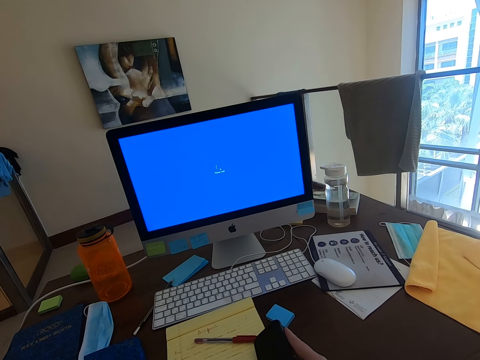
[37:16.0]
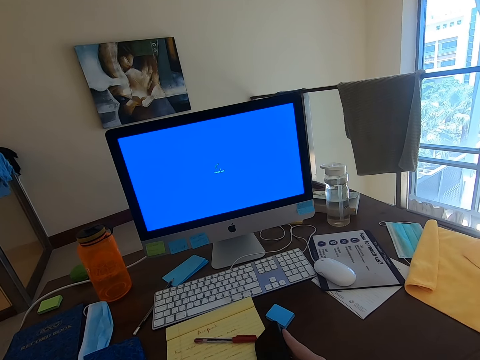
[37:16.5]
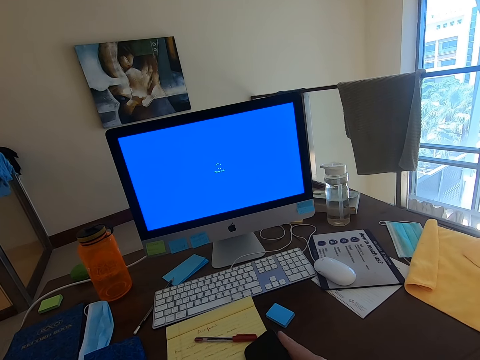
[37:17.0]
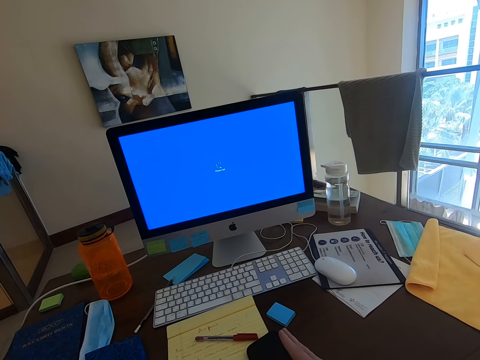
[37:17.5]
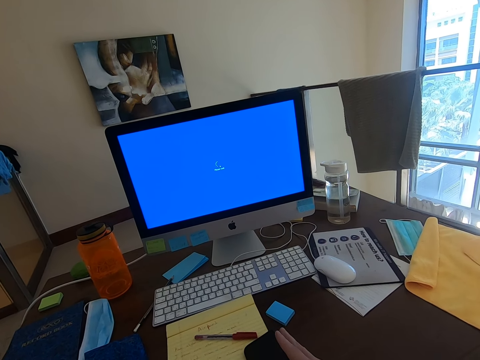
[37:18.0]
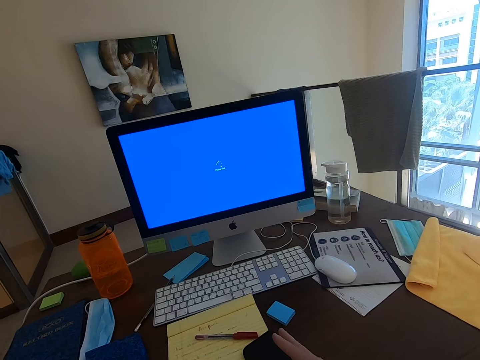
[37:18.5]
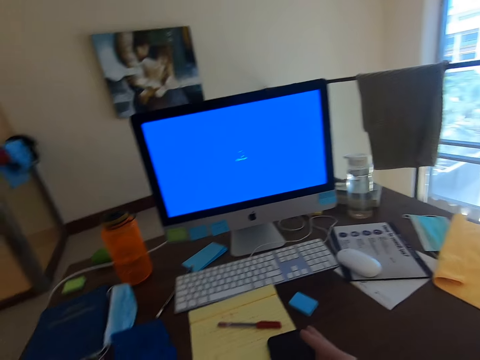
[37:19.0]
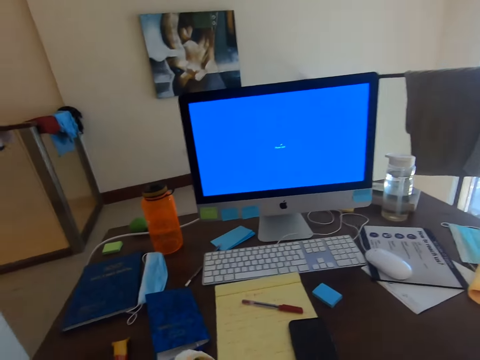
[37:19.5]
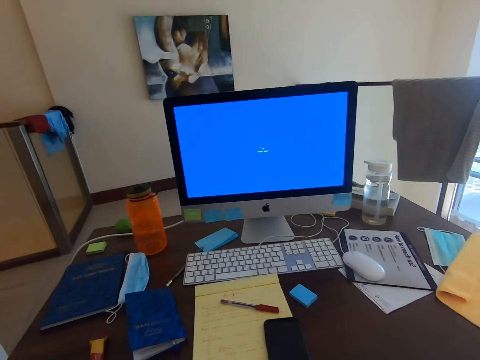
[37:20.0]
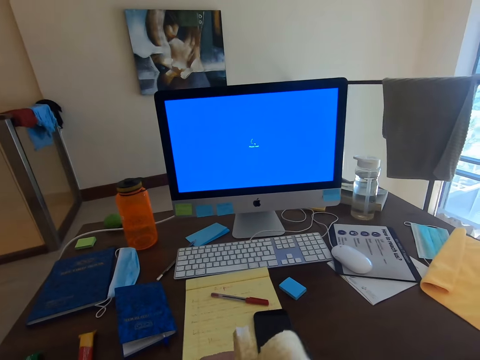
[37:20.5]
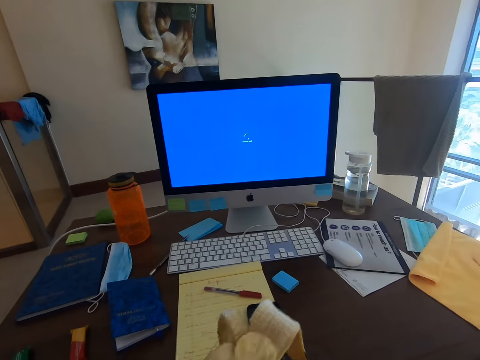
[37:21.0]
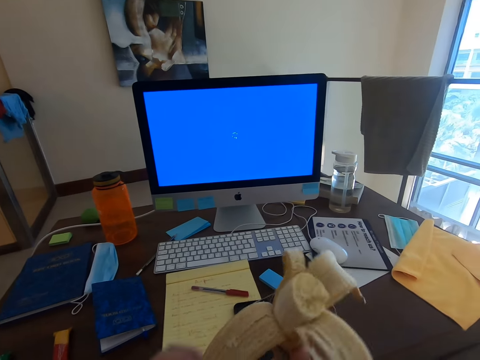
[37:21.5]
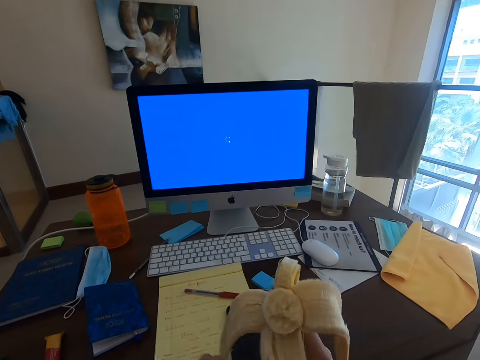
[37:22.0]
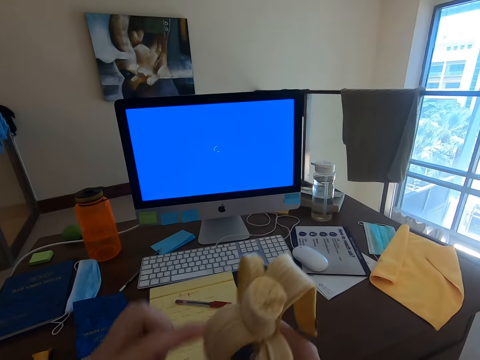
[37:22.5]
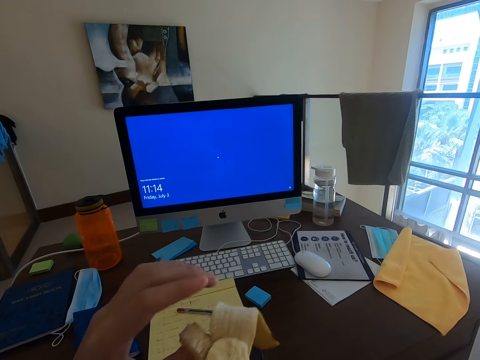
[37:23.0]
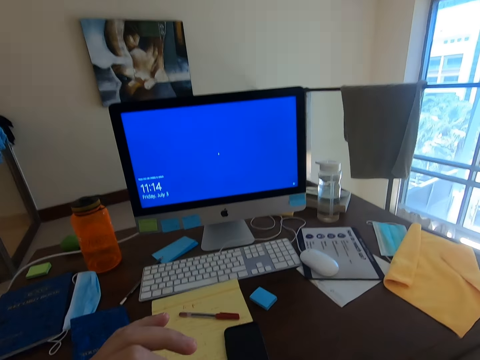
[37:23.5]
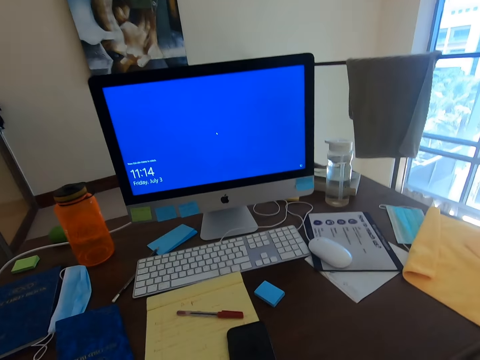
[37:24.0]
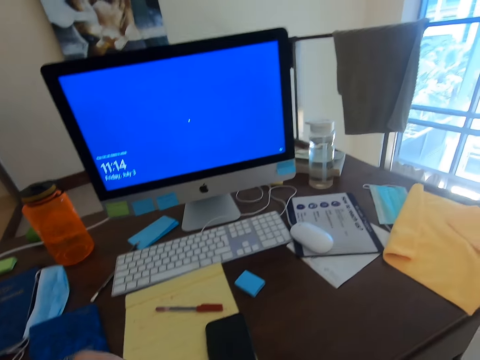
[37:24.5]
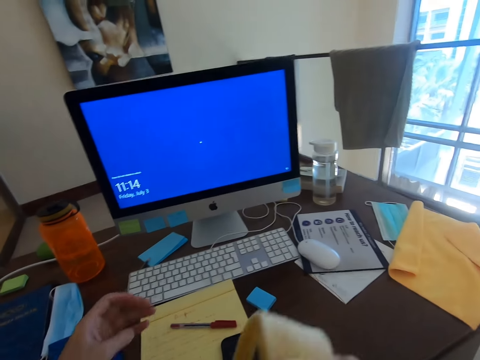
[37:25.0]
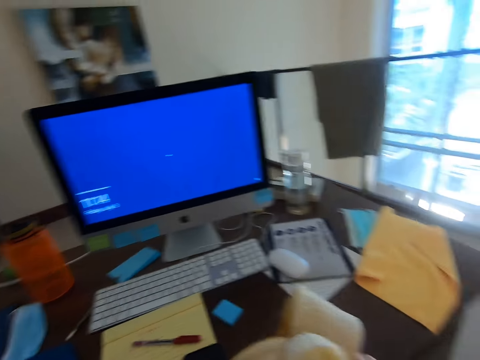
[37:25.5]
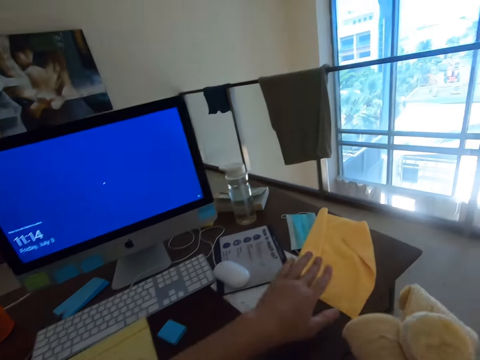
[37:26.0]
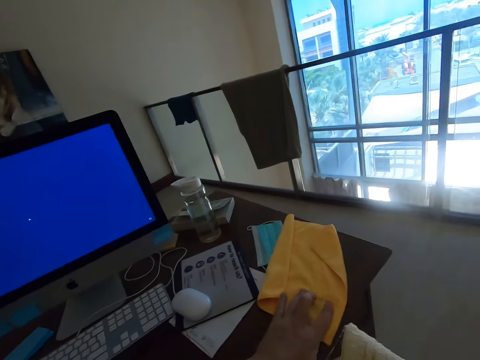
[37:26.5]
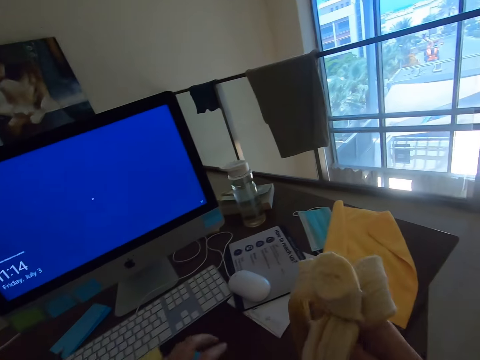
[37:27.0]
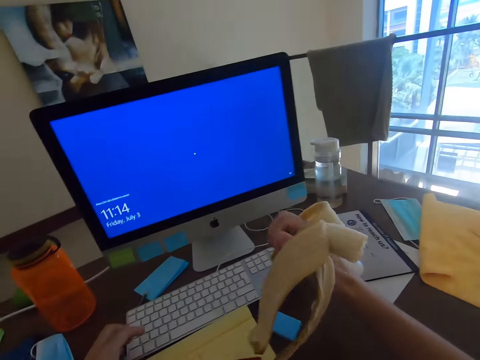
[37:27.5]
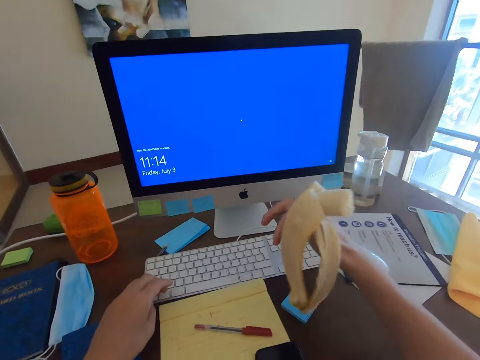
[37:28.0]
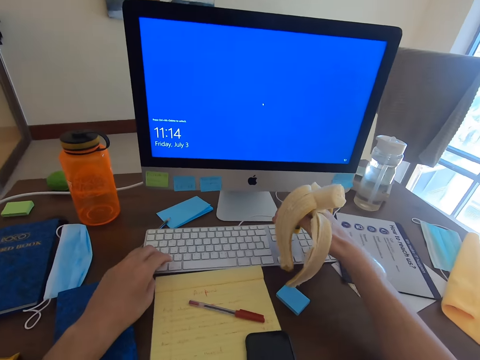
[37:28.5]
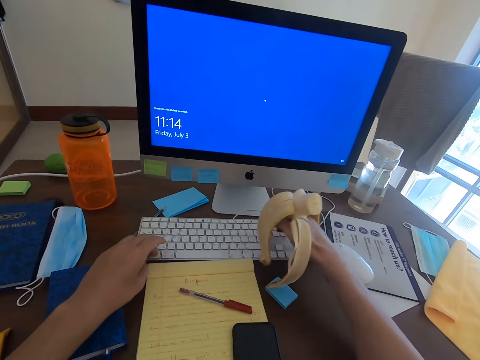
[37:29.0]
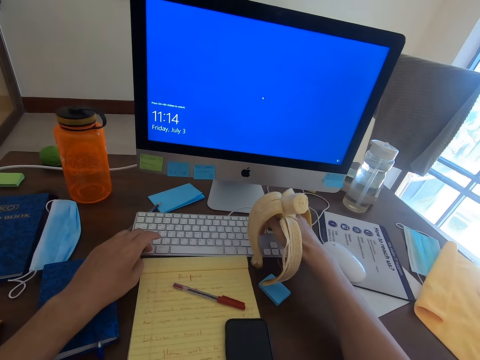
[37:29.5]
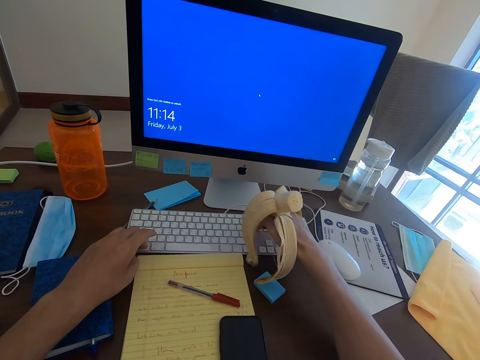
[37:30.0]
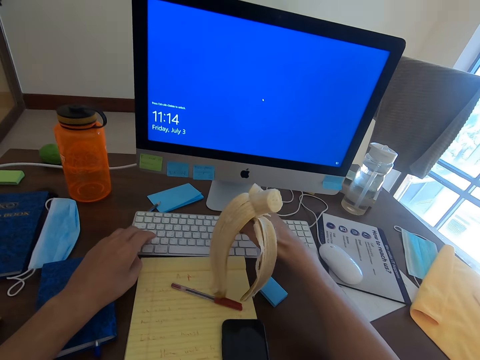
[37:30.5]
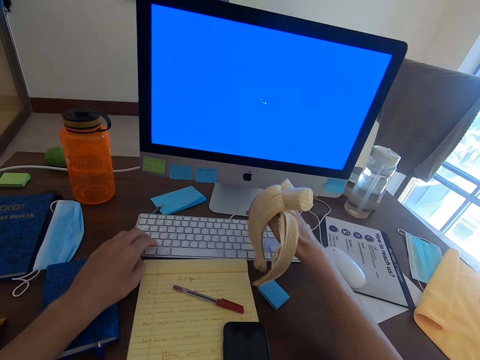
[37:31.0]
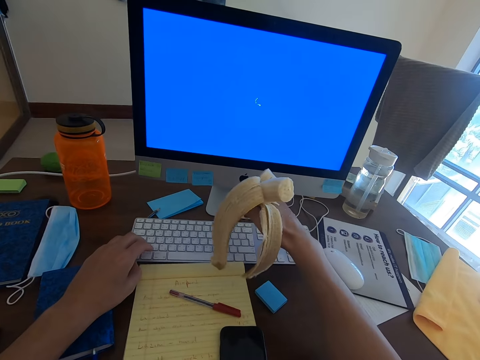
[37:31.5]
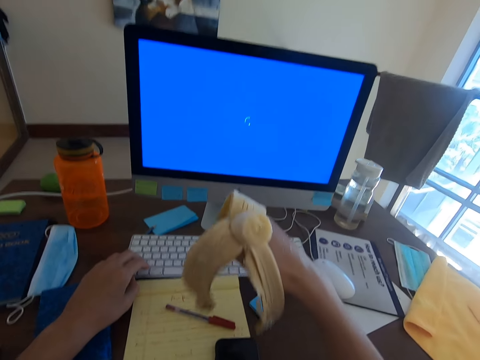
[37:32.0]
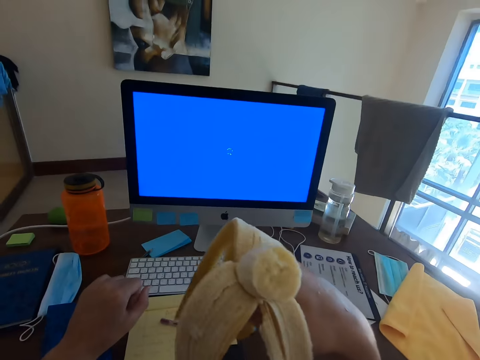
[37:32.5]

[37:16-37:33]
The camera wearer places the phone on the table. They peel off a banana. They hold the banana. They eat the banana. They touch the cloth. They operate the monitor. They type on the keyboard.

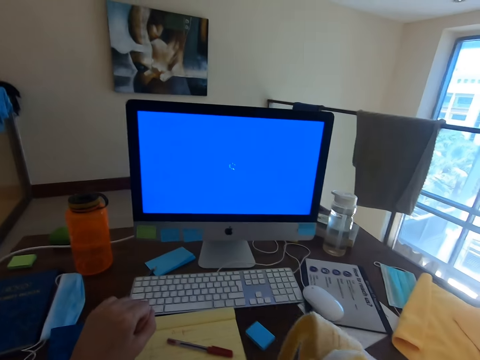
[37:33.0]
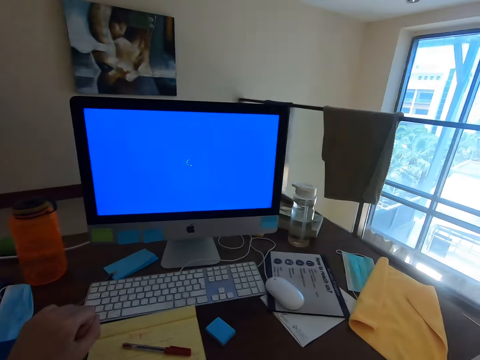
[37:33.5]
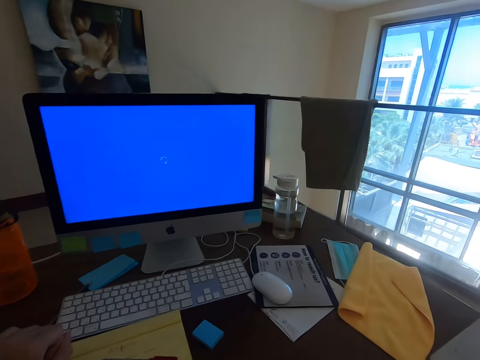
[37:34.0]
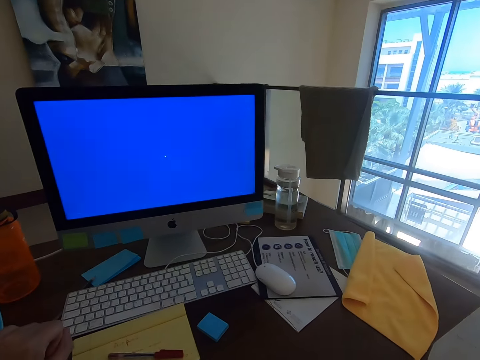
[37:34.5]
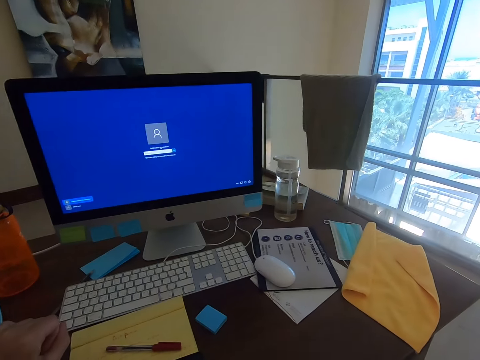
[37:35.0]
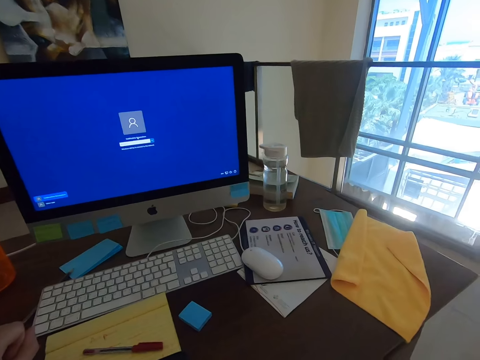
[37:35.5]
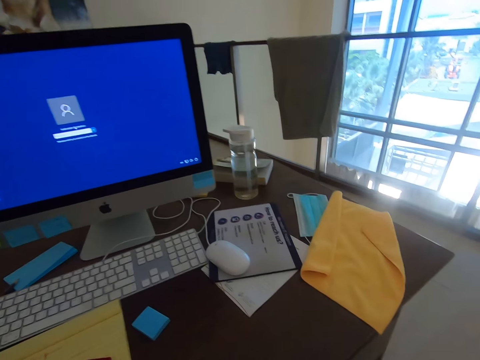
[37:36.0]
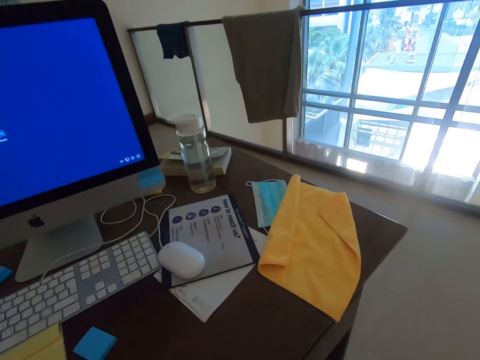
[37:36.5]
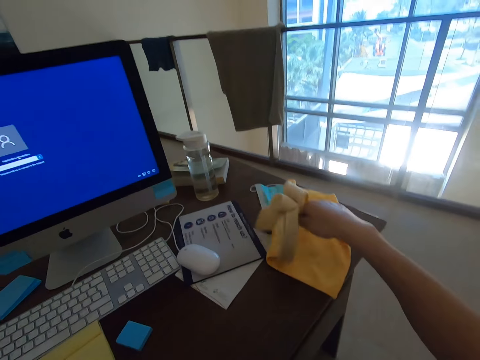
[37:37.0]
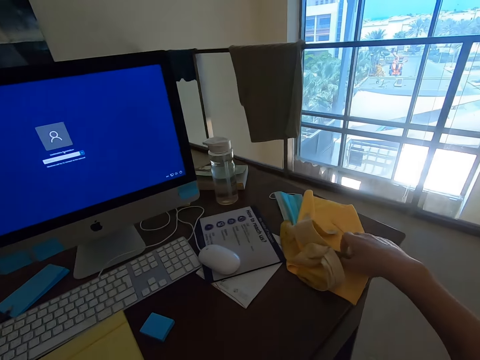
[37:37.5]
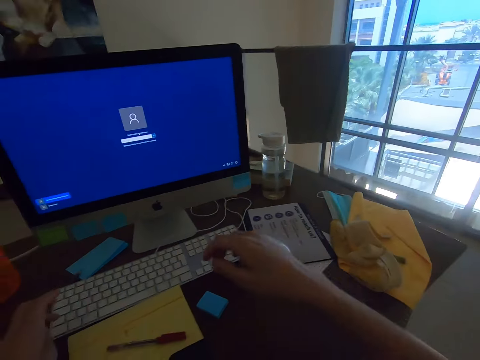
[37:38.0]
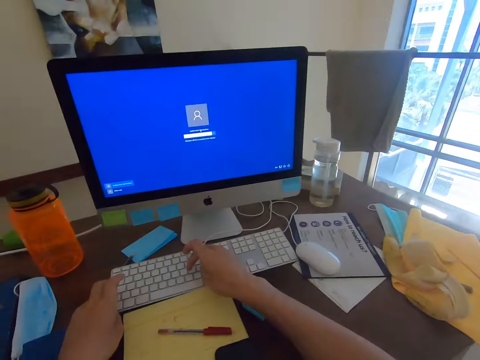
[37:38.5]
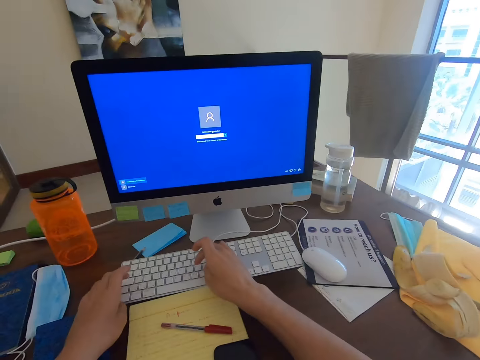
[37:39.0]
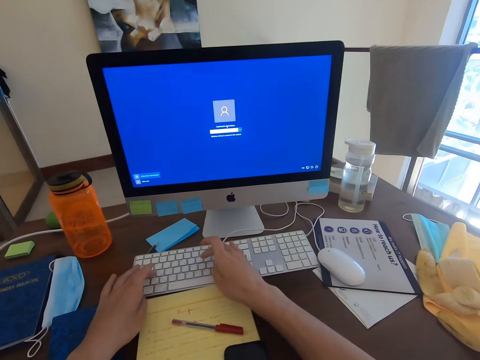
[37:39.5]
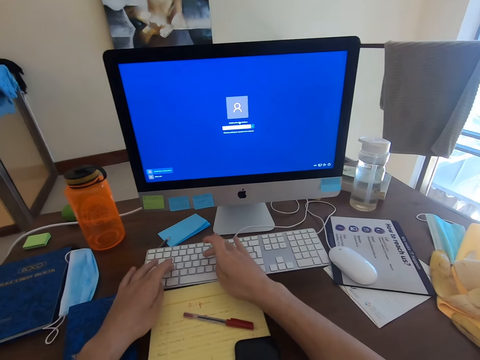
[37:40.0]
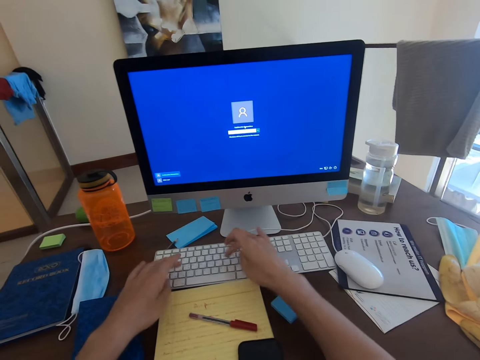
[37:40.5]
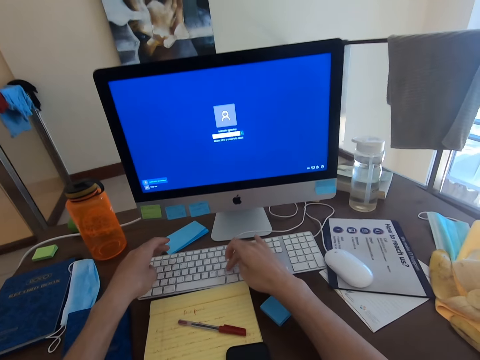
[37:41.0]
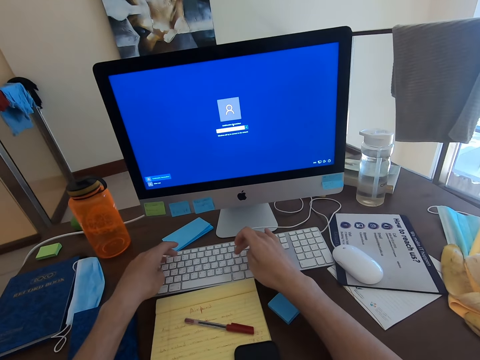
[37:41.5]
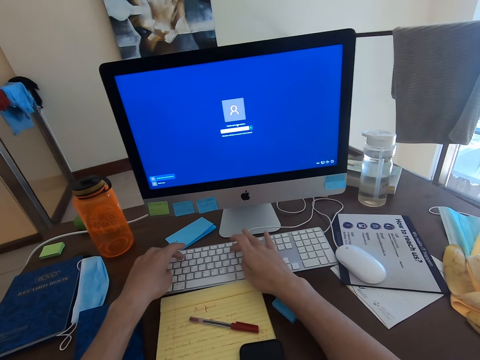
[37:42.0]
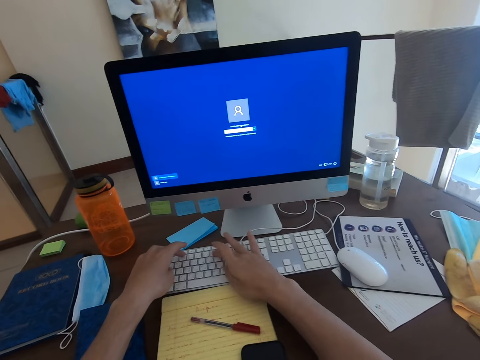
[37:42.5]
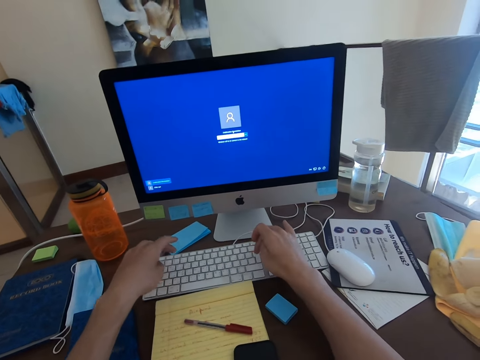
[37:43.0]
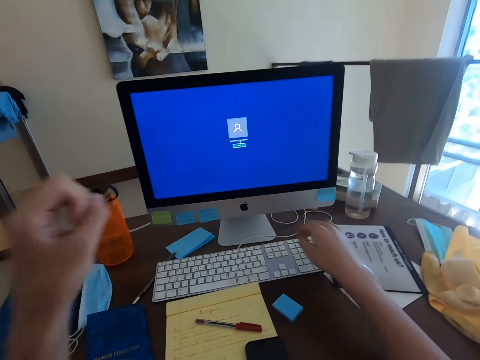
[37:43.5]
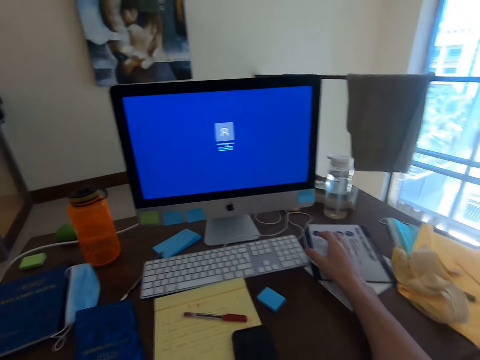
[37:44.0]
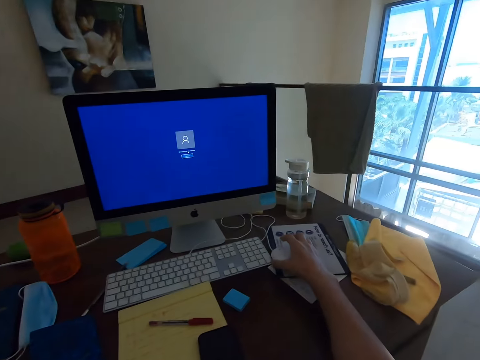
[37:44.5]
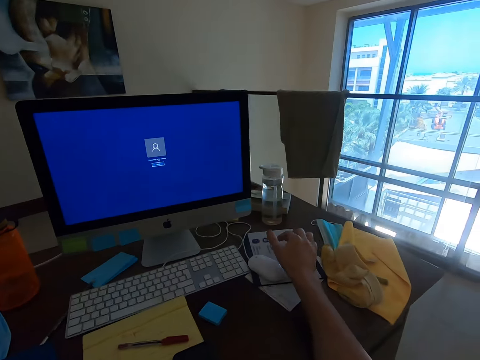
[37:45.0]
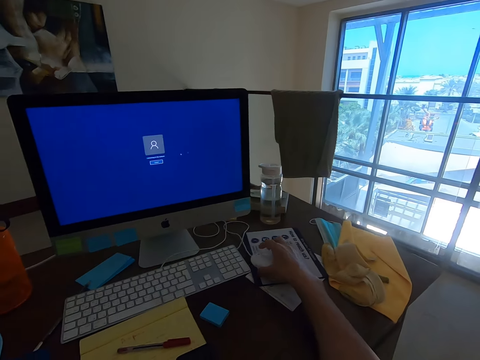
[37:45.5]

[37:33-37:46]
The camera wearer bites the banana. He places the banana on a towel. He operates the monitor. He types on the keyboard. He lifts his hand. He holds the mouse.
